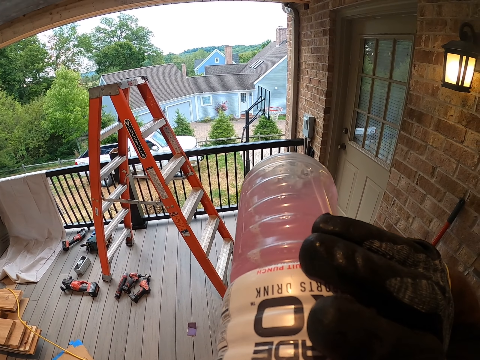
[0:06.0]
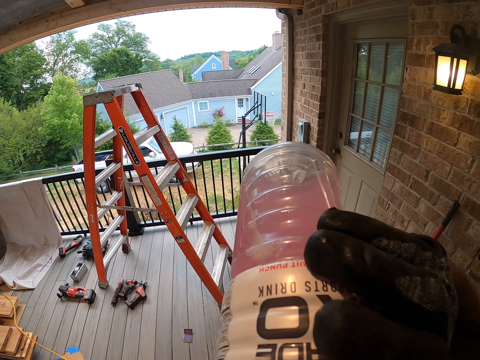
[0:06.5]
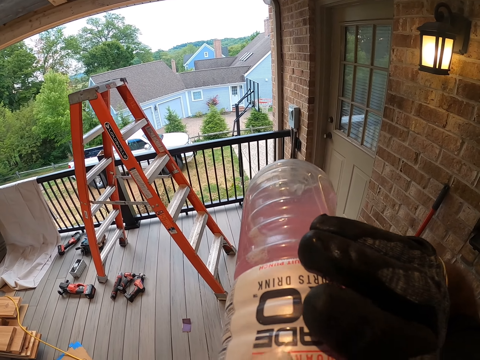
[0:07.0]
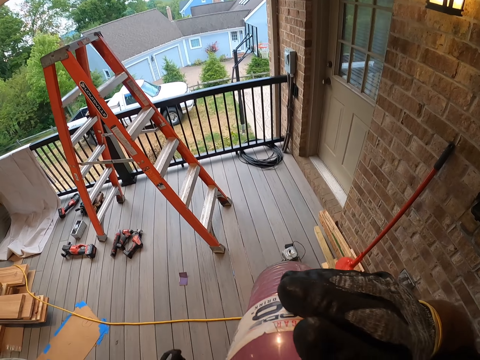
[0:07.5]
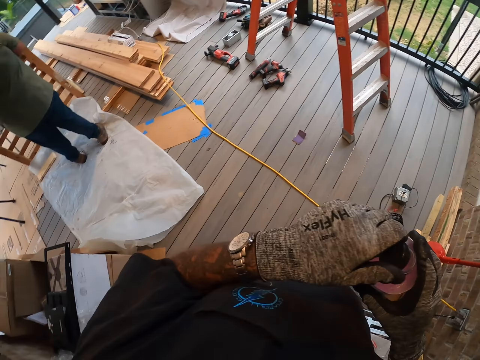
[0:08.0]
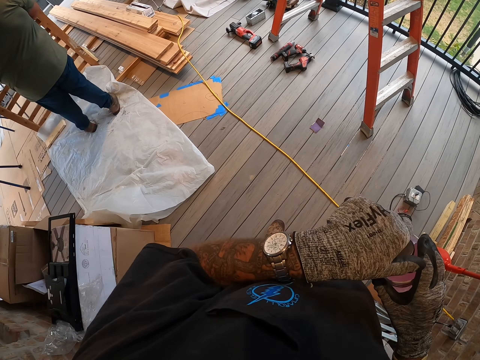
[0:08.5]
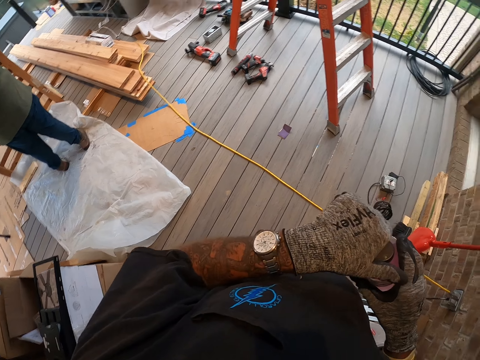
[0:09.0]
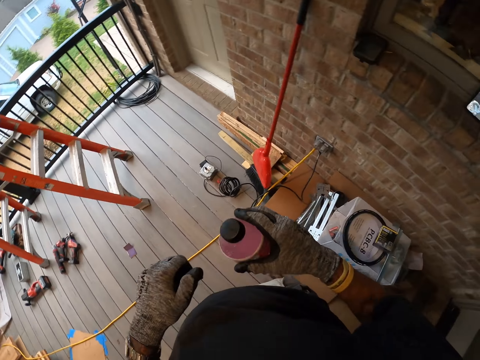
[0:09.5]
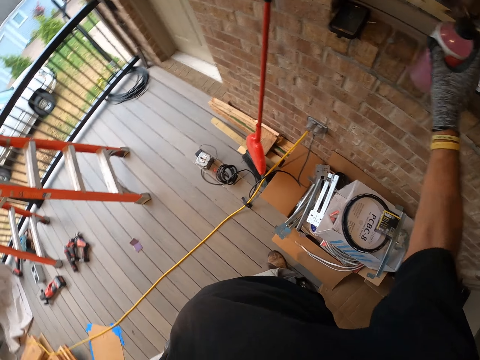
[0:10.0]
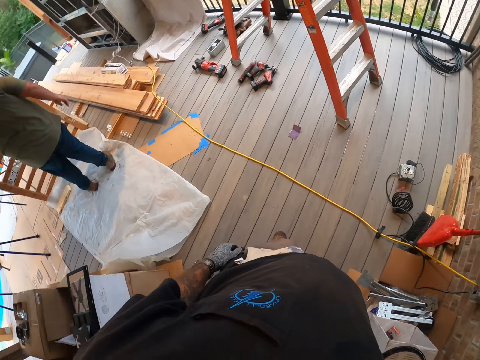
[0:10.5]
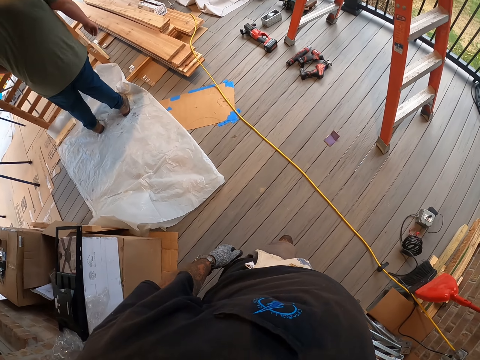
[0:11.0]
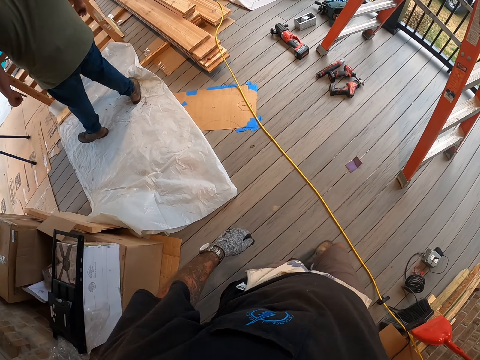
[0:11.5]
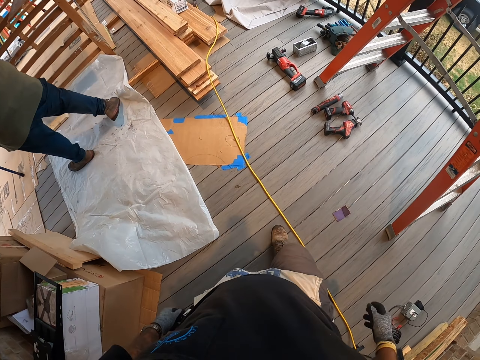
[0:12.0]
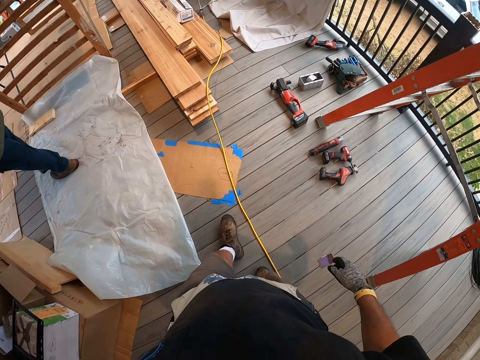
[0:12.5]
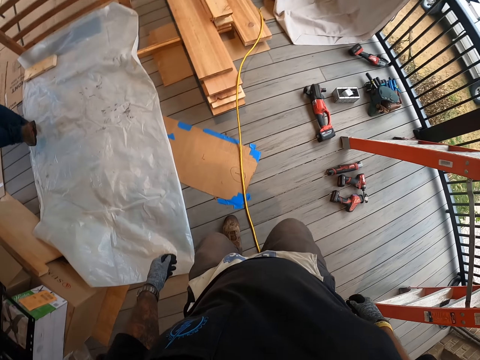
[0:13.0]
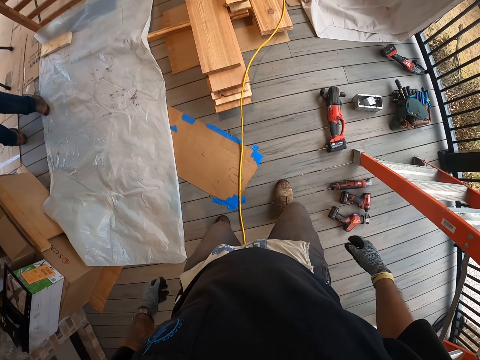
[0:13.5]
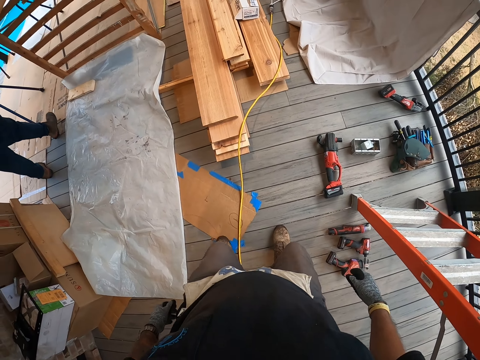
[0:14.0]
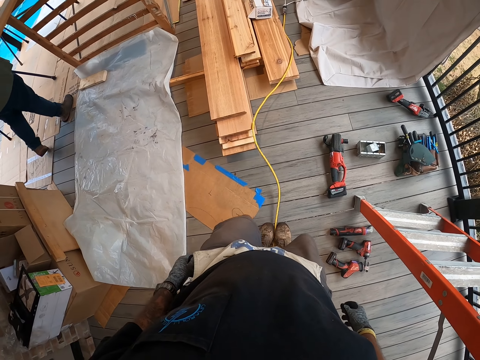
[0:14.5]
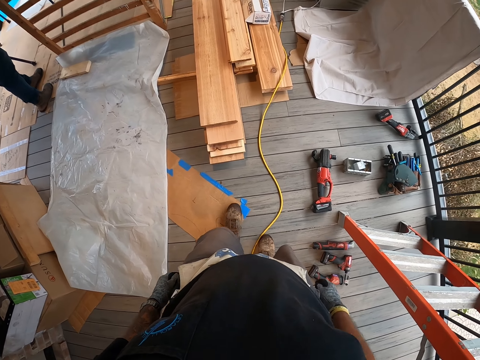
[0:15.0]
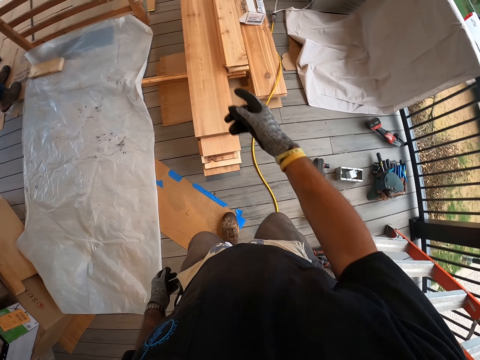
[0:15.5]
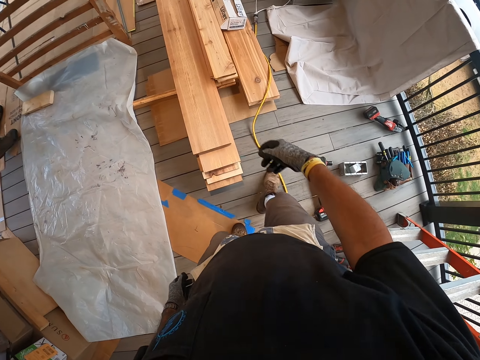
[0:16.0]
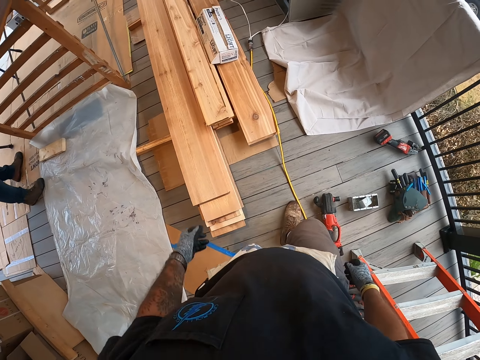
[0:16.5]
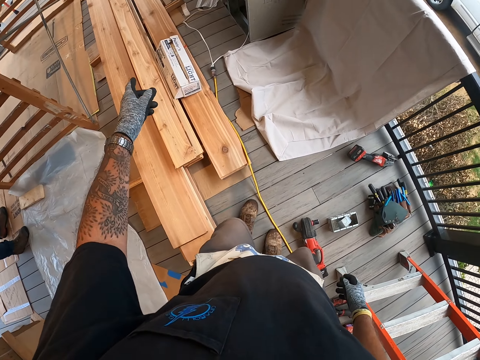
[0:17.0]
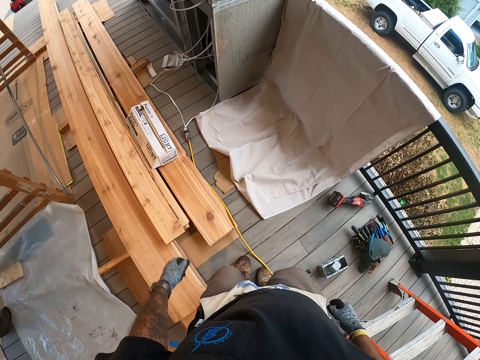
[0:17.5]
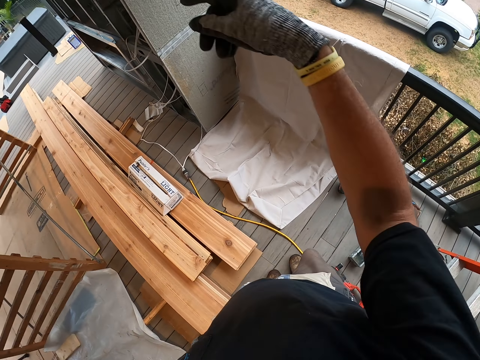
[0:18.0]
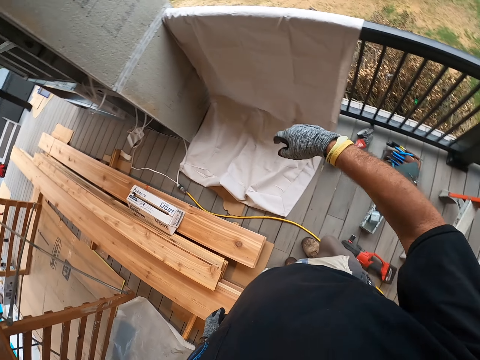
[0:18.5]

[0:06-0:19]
The camera wearer closes the water bottle with the bottle top. He puts the bottle top on the window stool. He places the drink on the window. He walks in the site, at the porch. He extends the wire on the floor with the left leg. He communicates at the porch. He points at the woods on the floor and moves his hands.

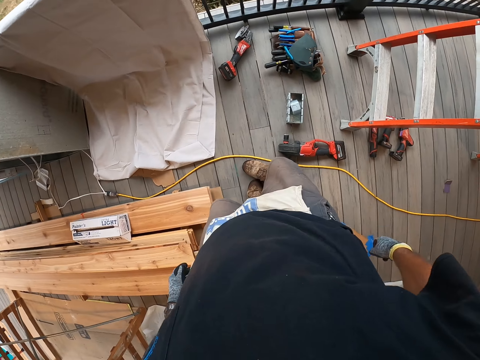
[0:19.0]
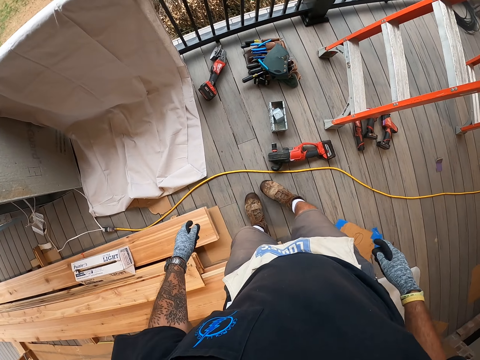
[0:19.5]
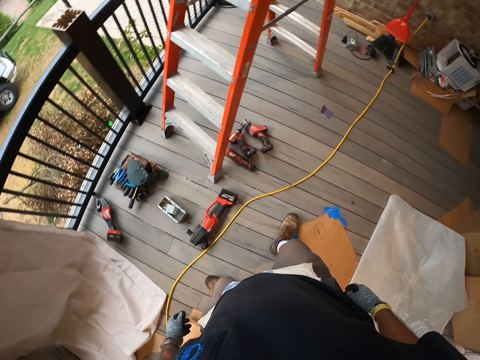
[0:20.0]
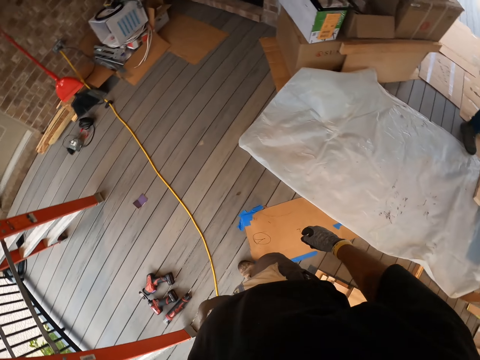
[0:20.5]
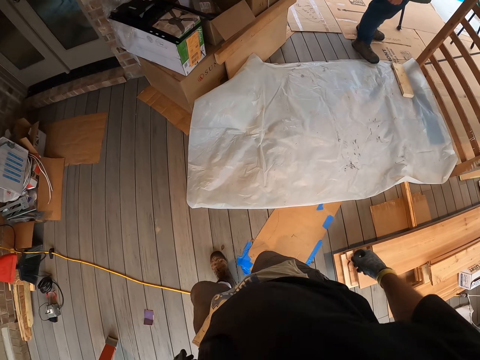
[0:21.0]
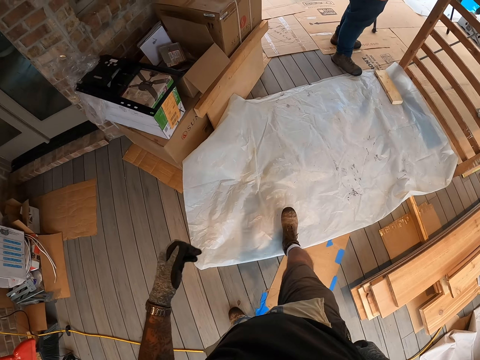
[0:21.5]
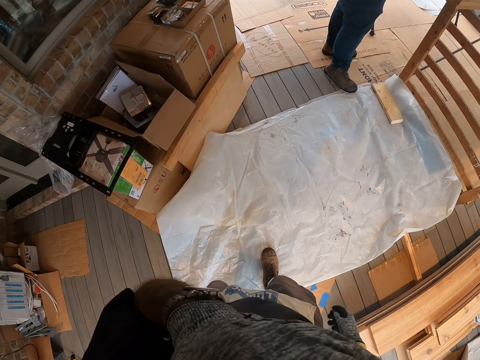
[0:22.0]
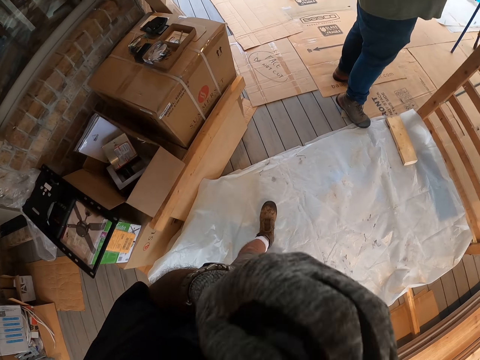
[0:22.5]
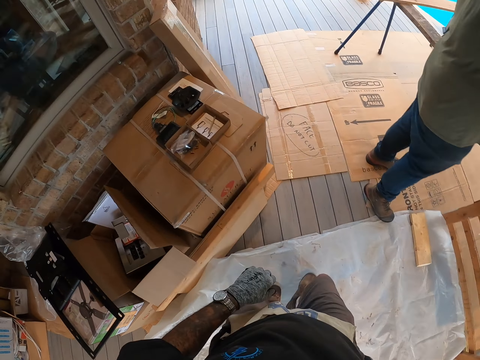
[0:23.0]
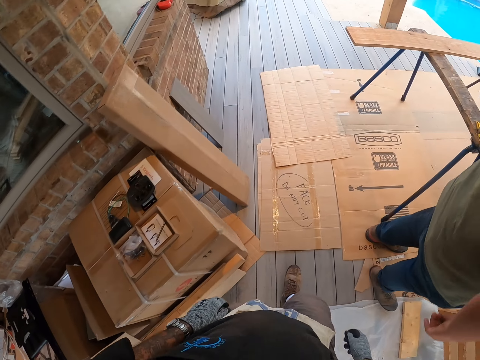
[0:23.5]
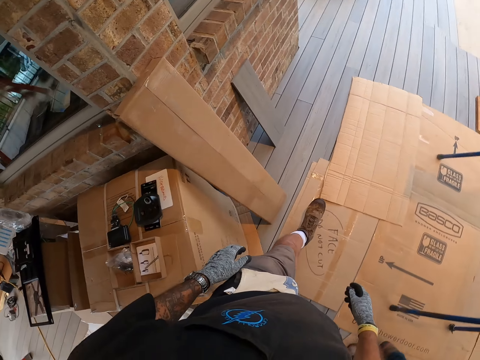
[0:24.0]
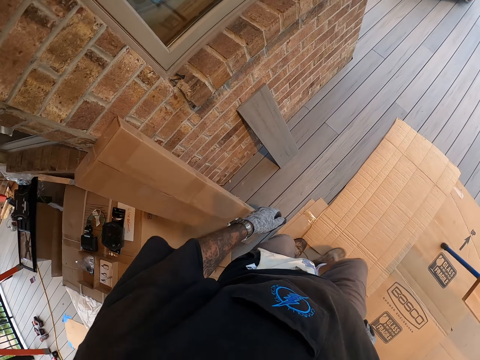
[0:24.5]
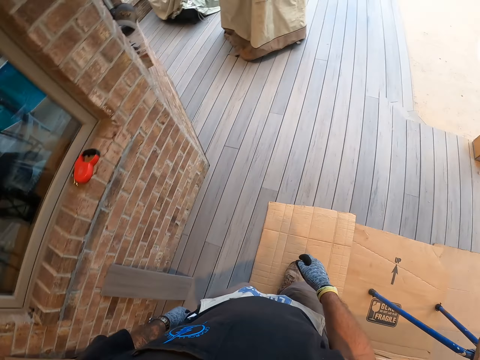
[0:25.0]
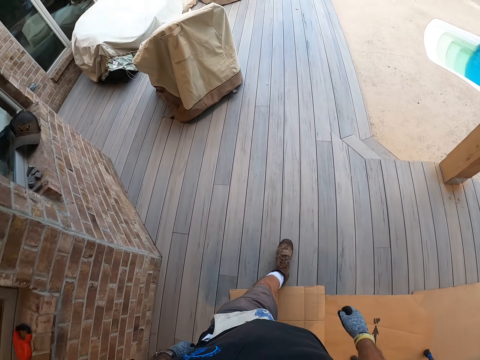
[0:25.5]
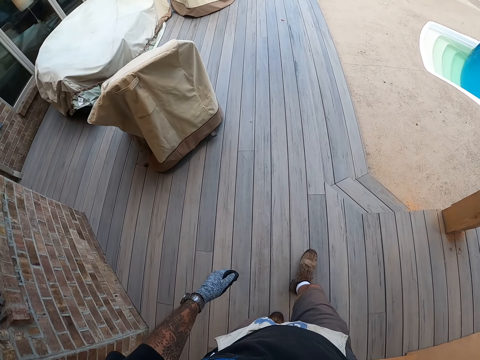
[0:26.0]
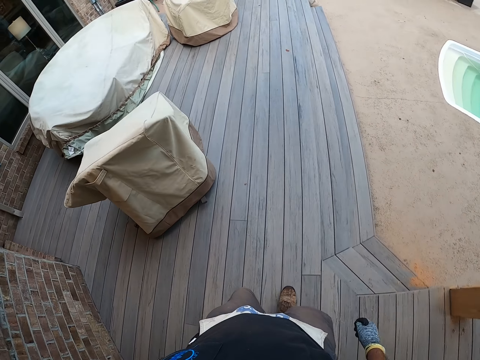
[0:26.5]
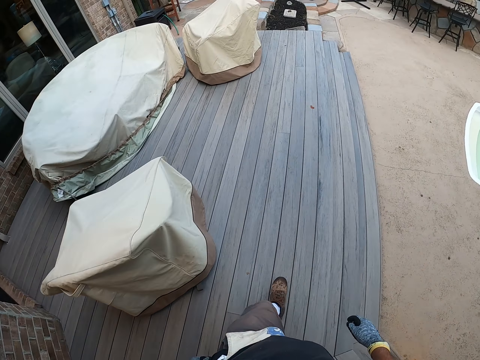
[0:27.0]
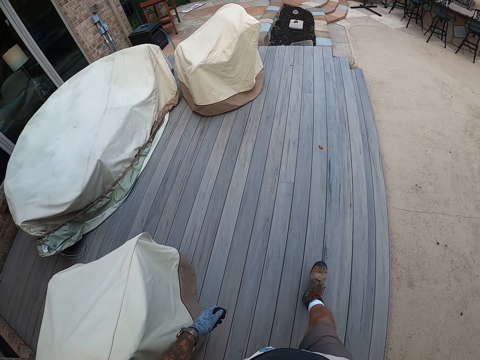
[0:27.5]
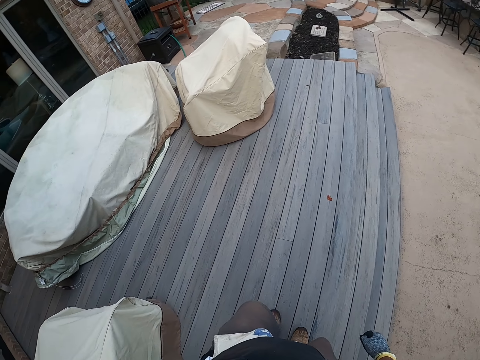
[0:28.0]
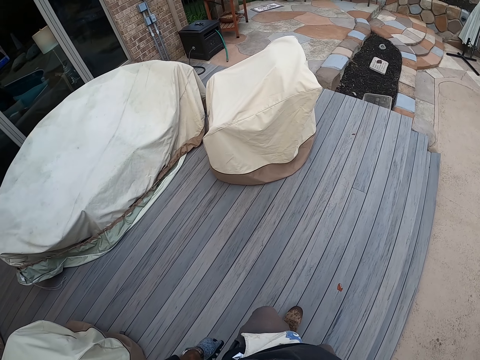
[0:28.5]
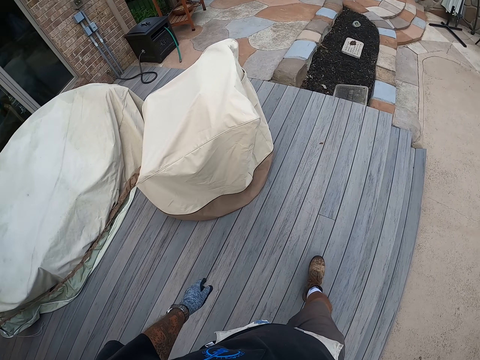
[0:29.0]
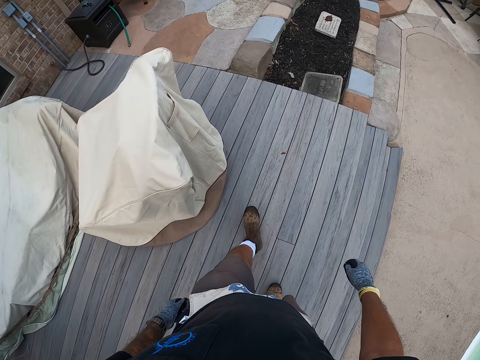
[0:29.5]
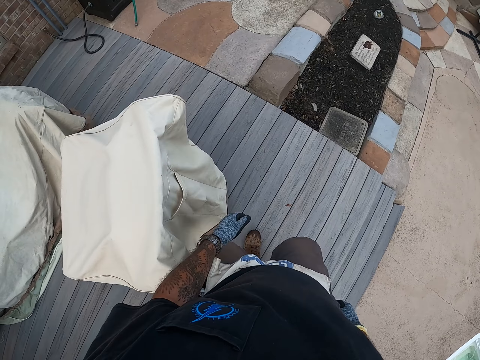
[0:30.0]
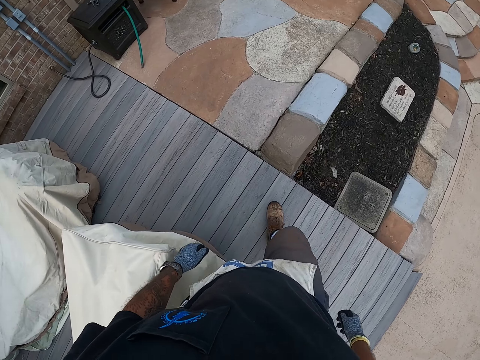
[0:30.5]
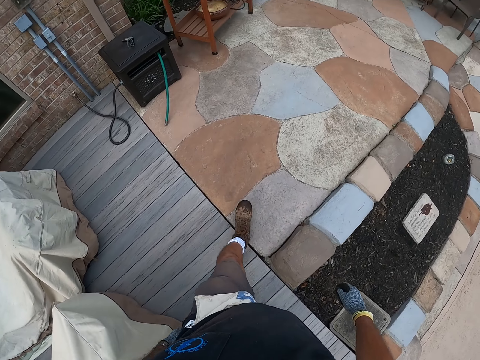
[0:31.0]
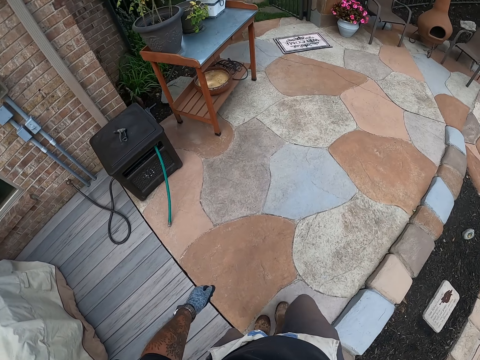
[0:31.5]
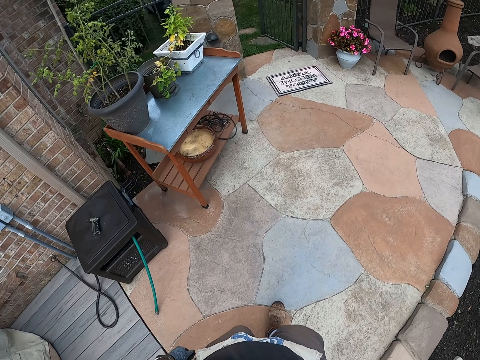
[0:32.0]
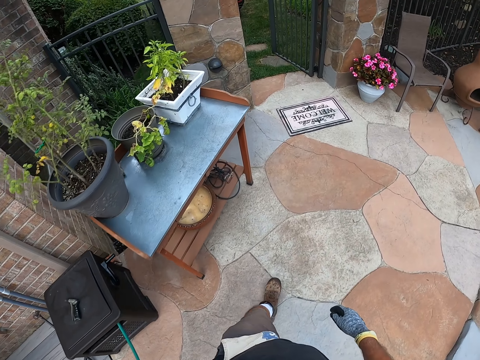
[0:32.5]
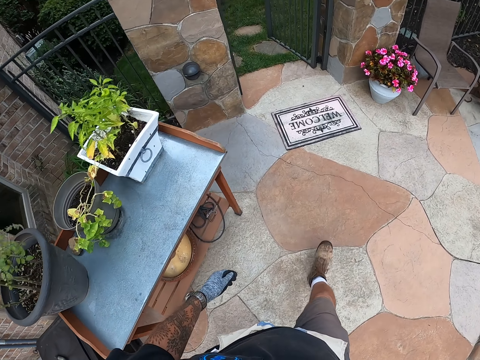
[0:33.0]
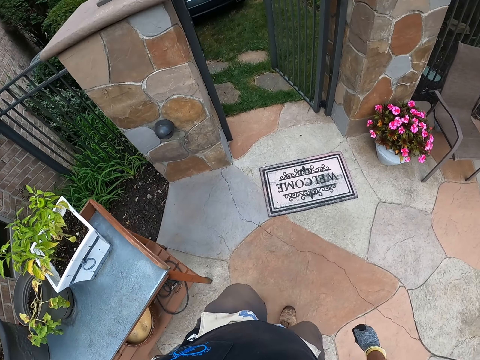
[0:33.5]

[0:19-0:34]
The camera wearer walks at the porch. He turns around, touches his face, and walks out of the site.
